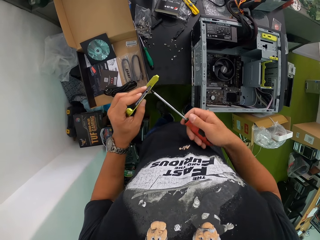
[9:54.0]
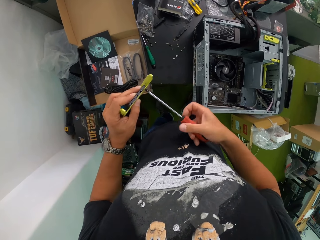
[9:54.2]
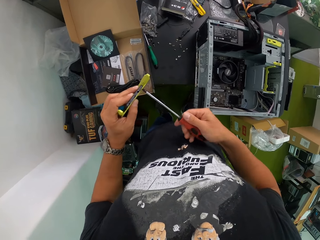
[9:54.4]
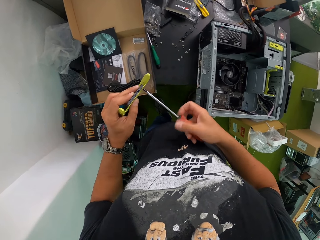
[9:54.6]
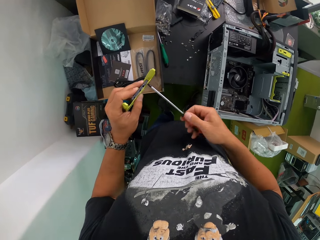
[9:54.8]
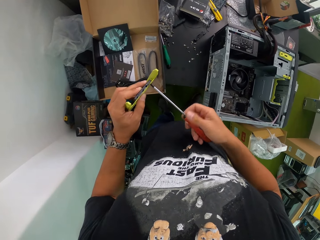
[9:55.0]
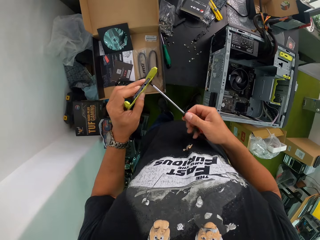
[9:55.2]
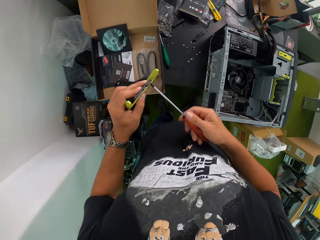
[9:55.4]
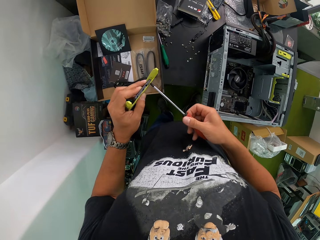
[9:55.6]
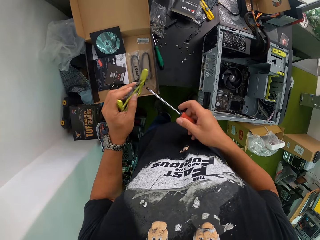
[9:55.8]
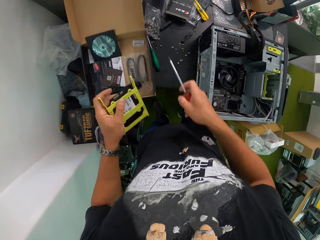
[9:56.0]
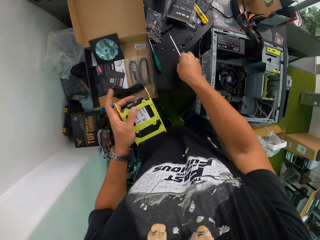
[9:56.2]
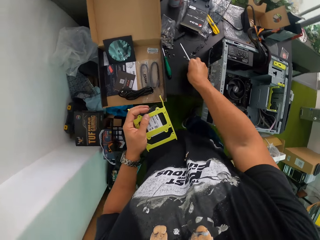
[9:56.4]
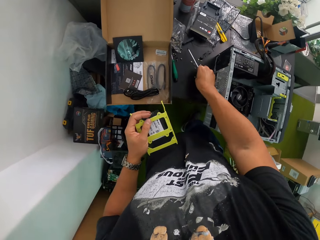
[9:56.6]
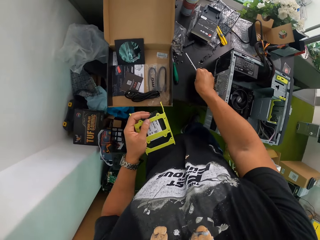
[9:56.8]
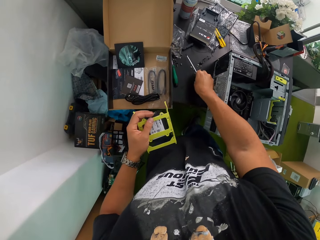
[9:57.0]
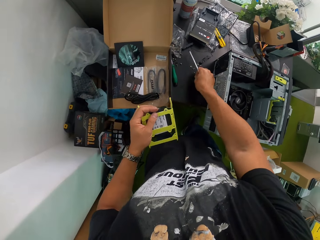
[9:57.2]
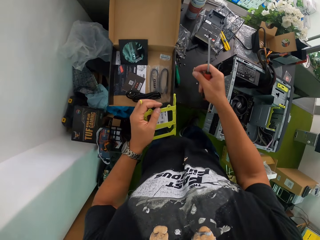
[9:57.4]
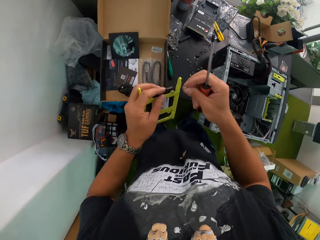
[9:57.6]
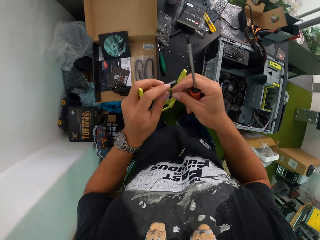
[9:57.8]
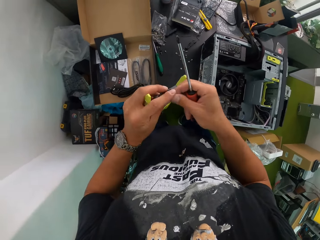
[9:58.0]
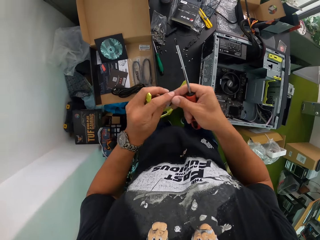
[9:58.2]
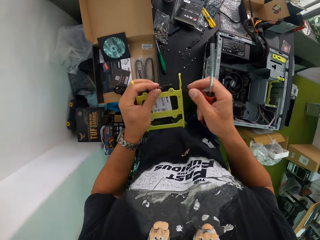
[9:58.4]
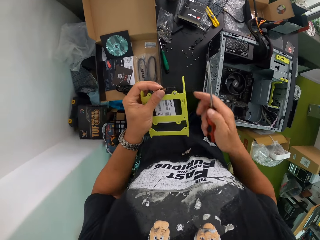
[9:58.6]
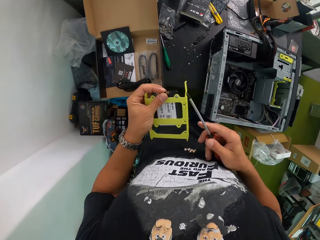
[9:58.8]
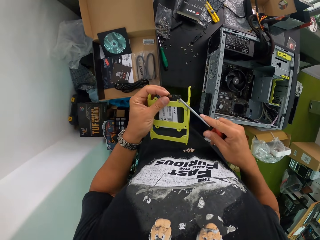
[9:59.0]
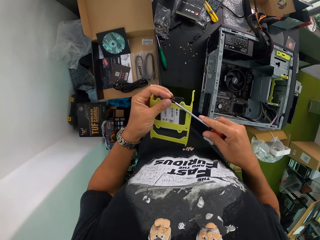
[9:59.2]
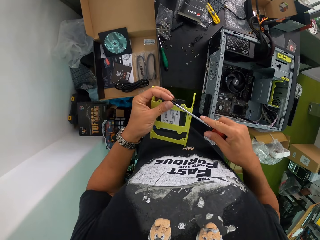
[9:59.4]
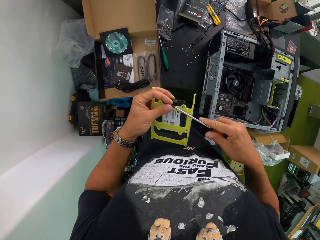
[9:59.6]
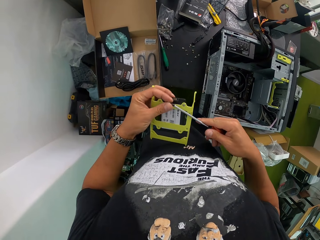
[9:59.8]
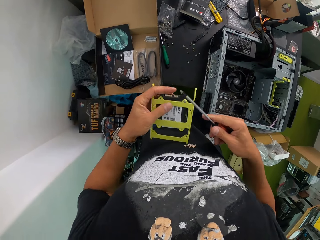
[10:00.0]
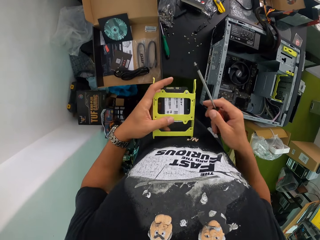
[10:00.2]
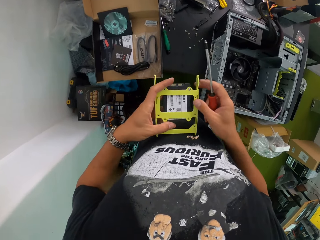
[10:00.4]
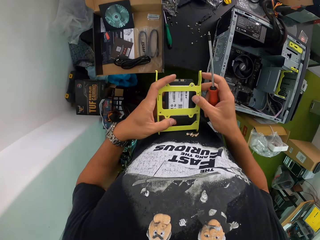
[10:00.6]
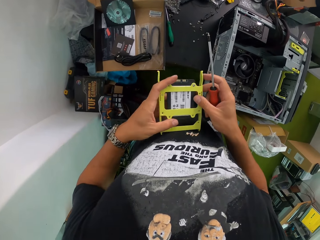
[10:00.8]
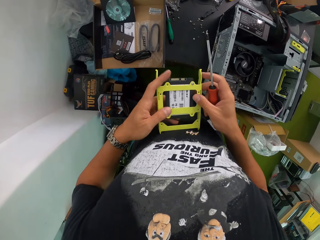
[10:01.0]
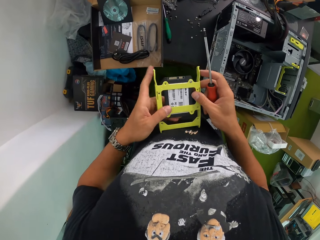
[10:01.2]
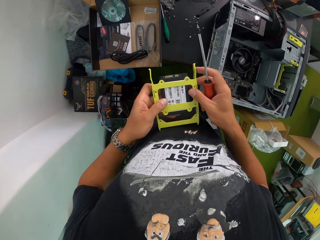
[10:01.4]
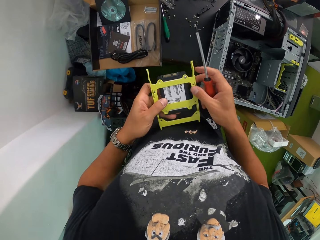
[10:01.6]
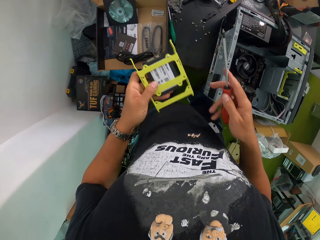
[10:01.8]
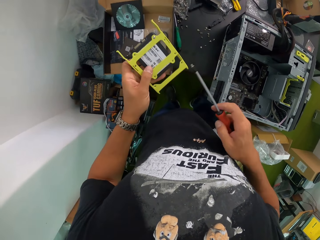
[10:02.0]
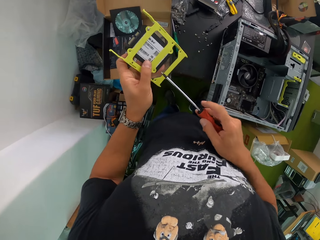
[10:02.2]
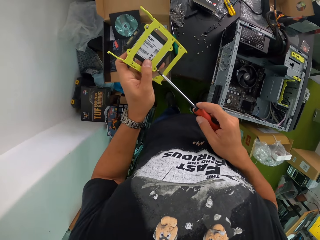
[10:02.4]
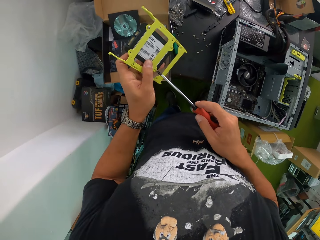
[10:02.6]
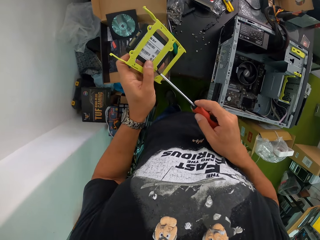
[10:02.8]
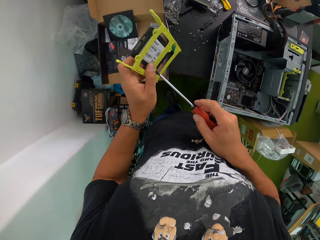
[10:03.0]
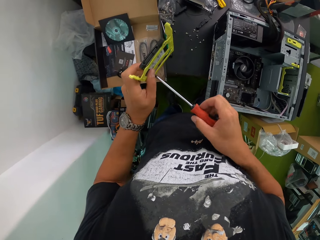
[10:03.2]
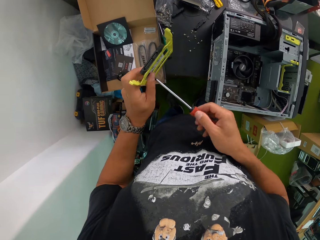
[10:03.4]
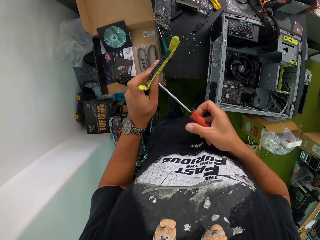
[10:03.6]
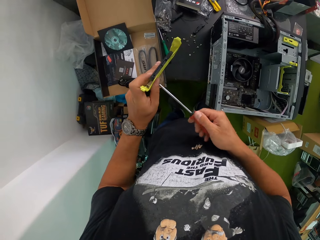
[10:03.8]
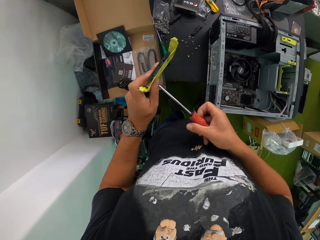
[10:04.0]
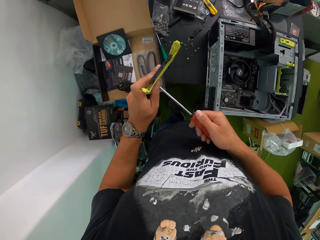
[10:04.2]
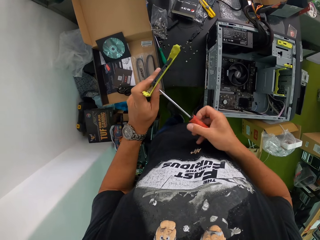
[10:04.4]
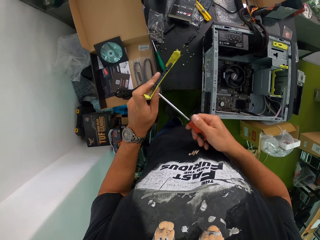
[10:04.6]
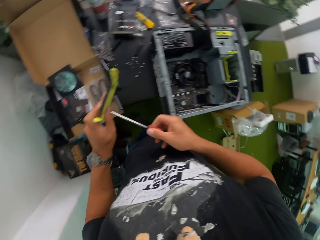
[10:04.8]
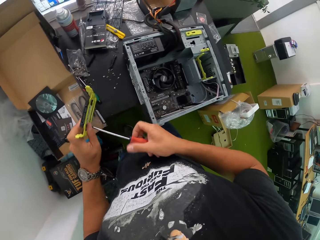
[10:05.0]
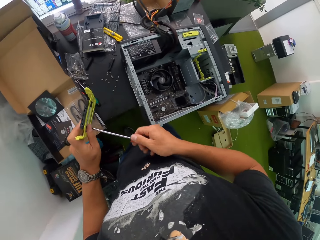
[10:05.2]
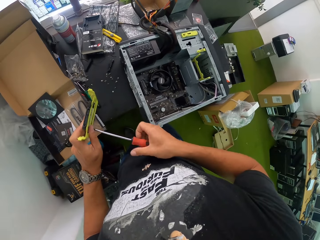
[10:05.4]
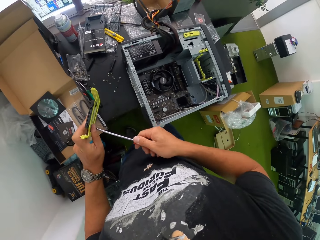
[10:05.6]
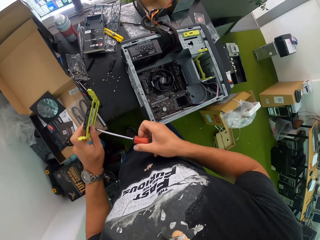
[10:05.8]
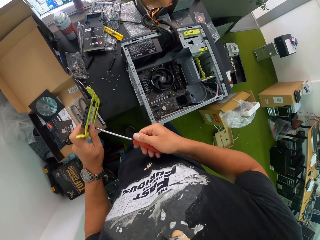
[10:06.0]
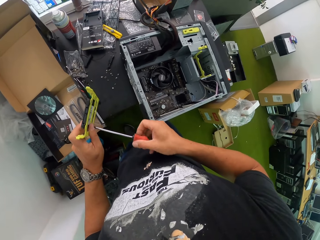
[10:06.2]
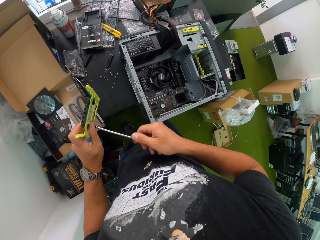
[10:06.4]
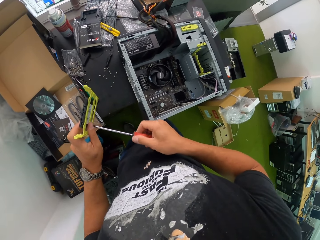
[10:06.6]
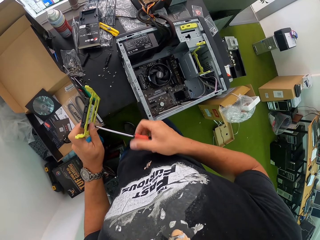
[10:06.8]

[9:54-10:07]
The camera wearer takes a screw from the work table with his right hand. He moves the screw from his right hand to his left hand. He sticks the screw on his finger. He takes the screw in his left hand with the screwdriver in his right hand. He screws the hard drive holder with the screwdriver in his right hand.

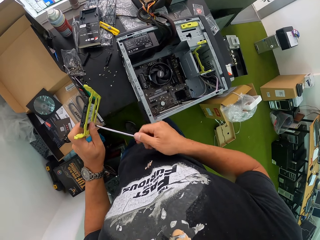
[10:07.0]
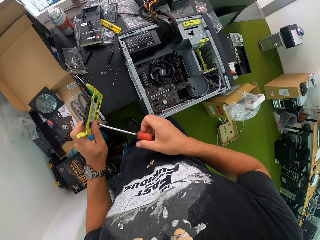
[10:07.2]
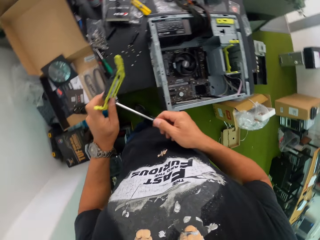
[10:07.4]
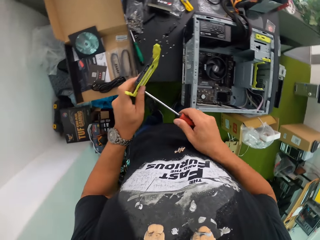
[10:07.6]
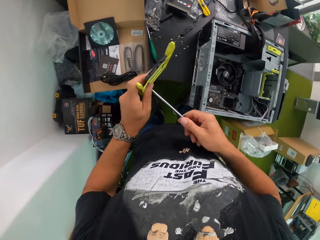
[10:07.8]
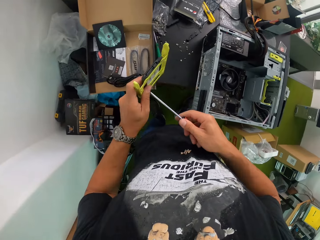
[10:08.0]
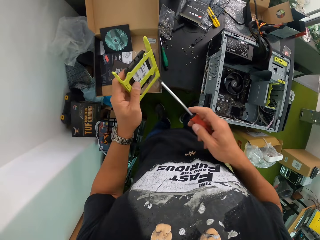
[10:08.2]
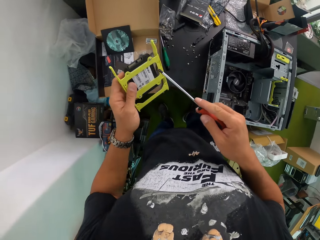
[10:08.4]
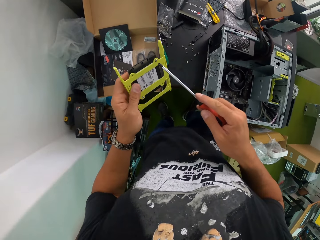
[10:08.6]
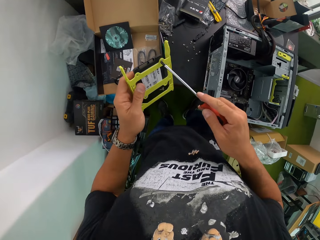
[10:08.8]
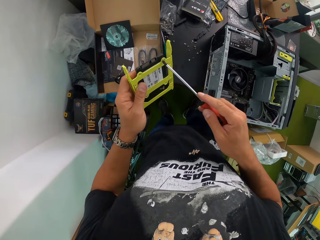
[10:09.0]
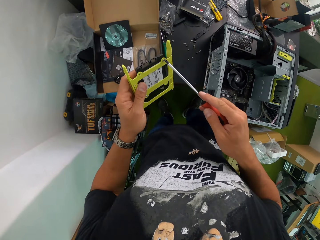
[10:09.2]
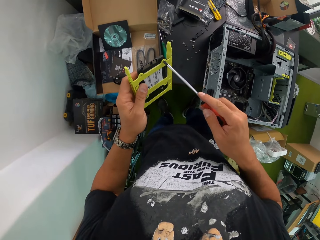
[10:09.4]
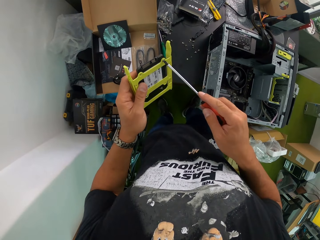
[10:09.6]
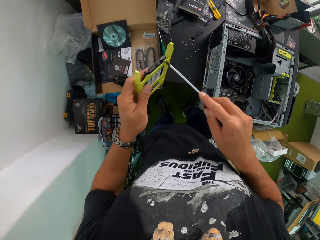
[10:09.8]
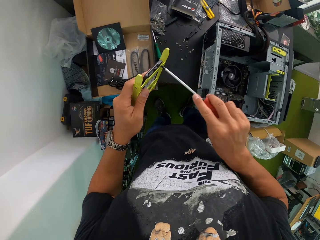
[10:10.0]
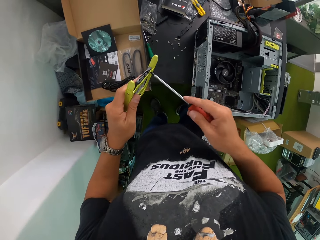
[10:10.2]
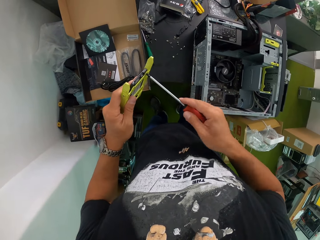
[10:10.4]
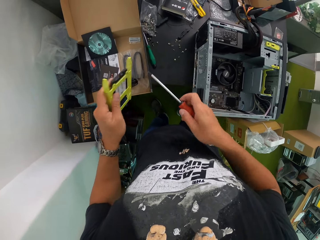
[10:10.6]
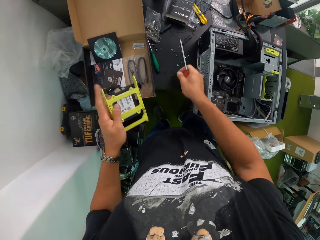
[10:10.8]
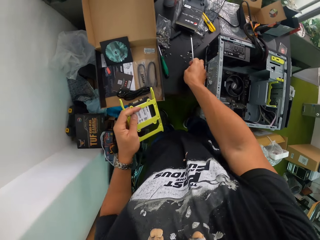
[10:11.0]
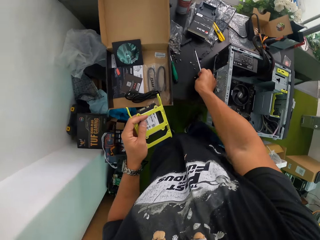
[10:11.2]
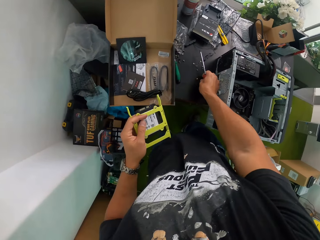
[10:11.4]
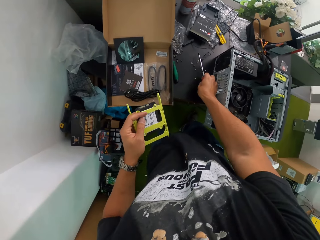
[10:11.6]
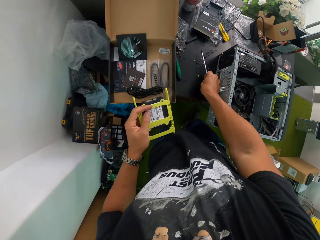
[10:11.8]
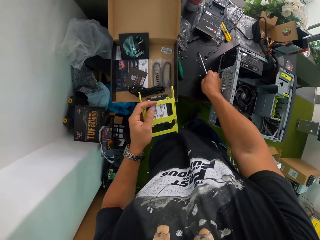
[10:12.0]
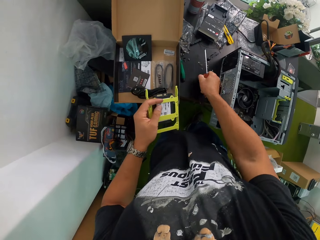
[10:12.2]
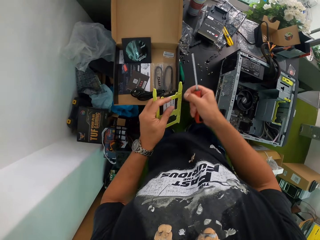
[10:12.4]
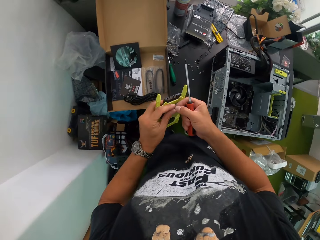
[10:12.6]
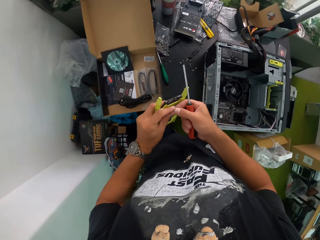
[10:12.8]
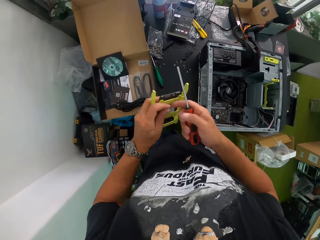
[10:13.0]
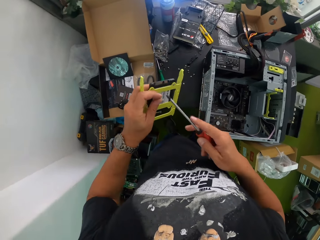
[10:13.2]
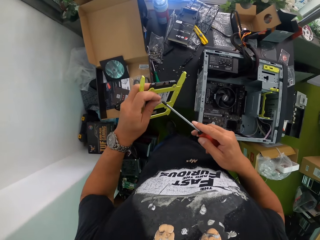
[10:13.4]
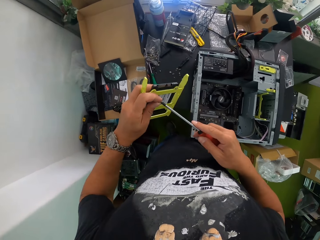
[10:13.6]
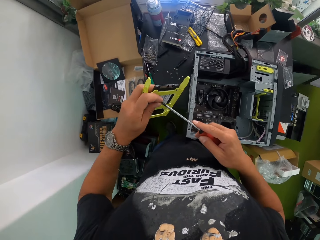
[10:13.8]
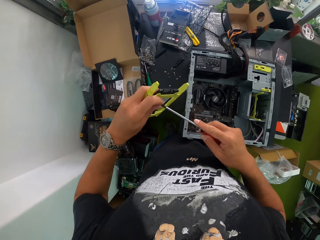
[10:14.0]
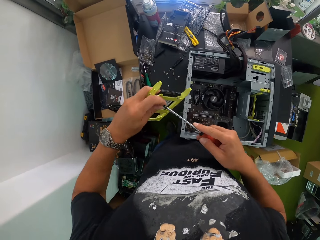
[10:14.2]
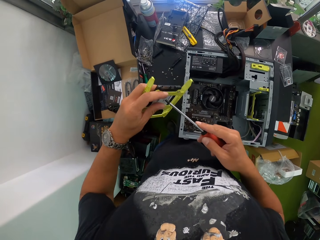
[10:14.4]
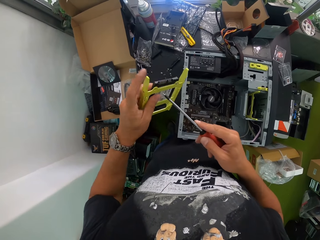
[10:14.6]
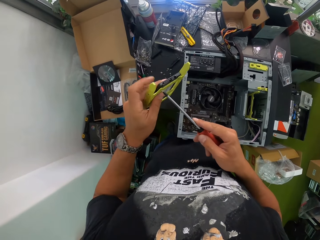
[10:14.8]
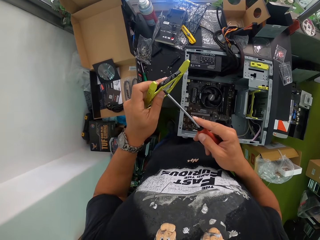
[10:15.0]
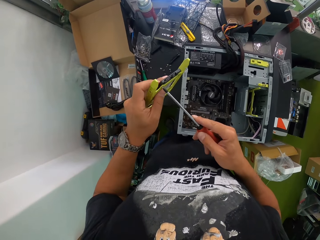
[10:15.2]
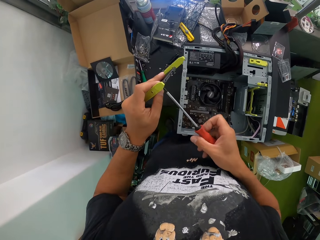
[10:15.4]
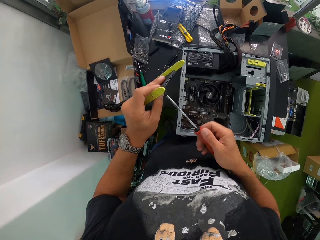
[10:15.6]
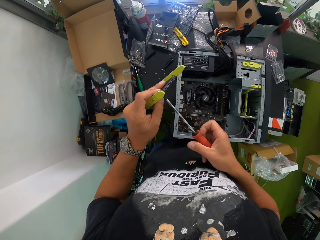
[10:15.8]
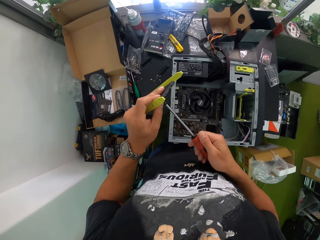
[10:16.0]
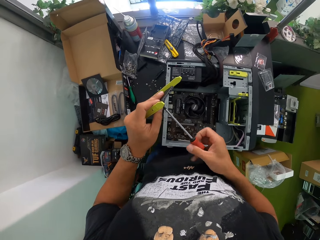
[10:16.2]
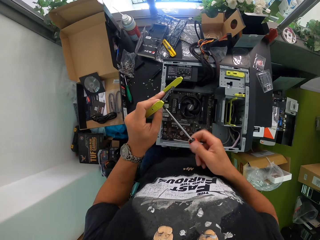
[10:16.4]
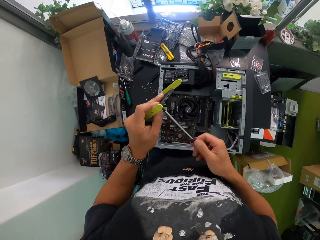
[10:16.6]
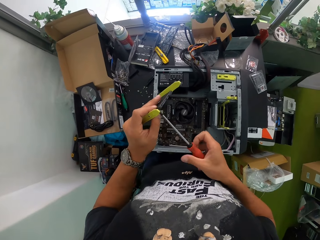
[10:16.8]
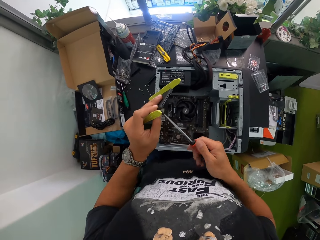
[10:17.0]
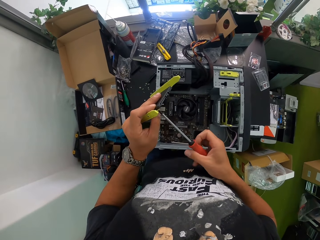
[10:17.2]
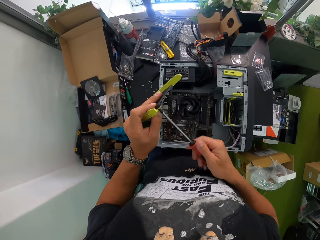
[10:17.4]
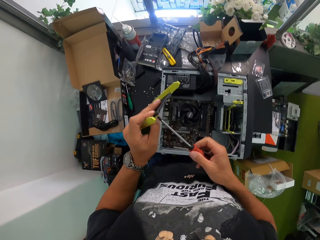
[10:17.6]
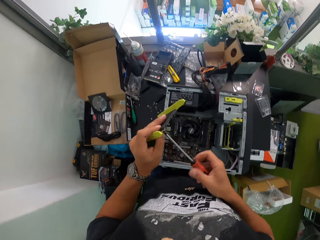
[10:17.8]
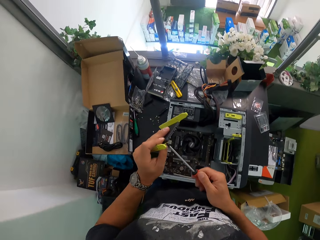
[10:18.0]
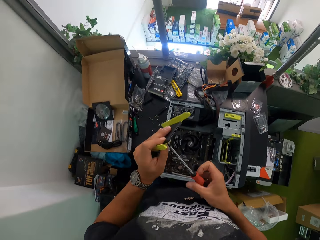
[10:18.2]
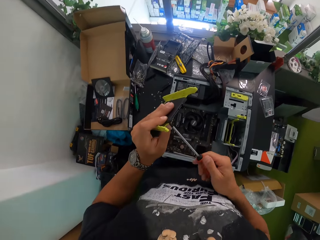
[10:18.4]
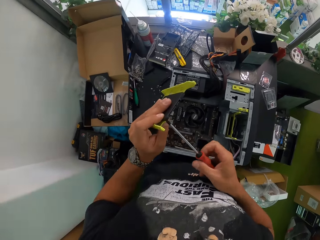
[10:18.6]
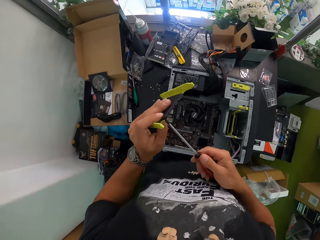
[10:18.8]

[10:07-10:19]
The camera wearer tightens the screw on the hard drive holder with the screwdriver in his right hand. He takes a screw from the work table with his right hand. He moves the screw from his right hand to his left hand. He takes the screw in his left hand with the screwdriver in his right hand. He screws the hard drive with the screwdriver in his right hand.
